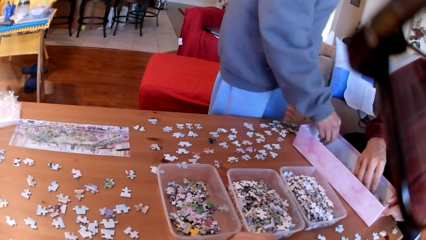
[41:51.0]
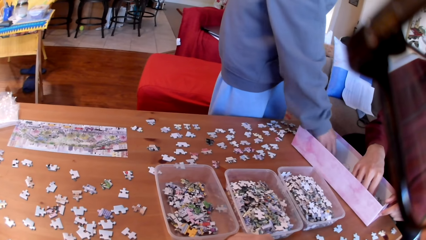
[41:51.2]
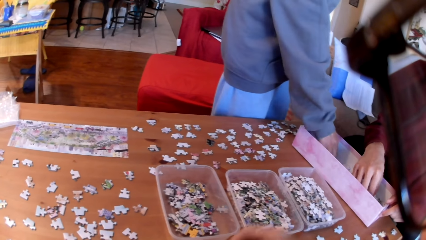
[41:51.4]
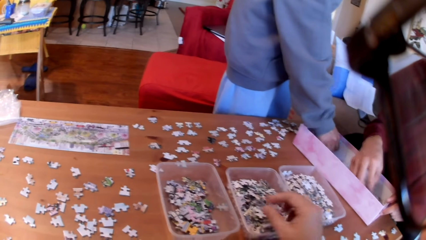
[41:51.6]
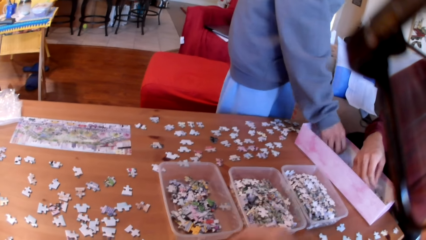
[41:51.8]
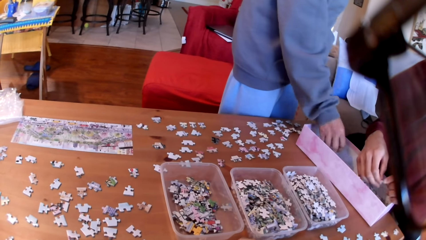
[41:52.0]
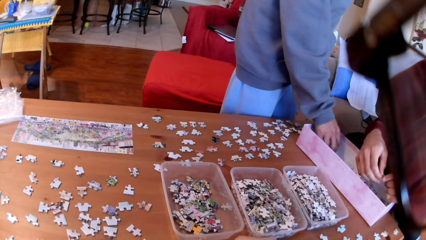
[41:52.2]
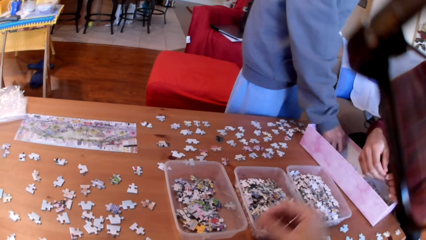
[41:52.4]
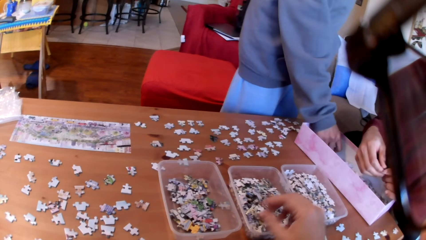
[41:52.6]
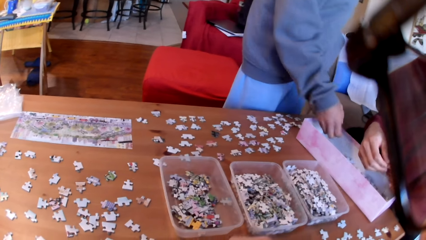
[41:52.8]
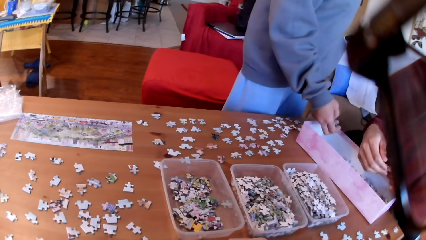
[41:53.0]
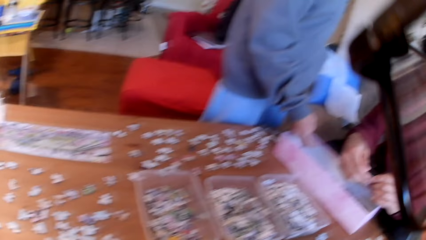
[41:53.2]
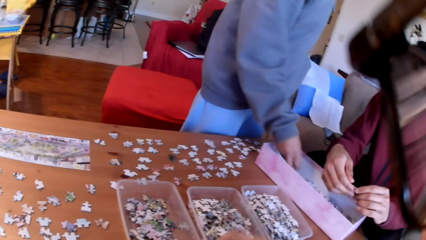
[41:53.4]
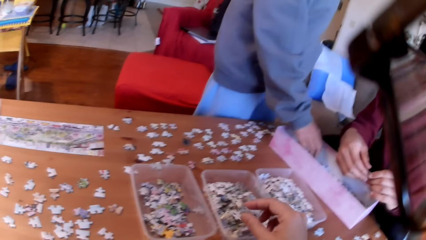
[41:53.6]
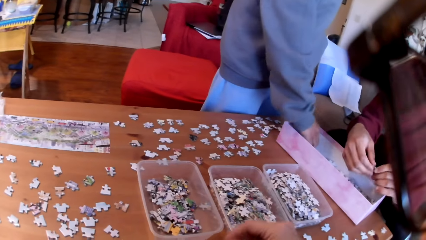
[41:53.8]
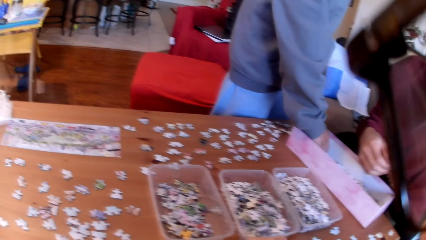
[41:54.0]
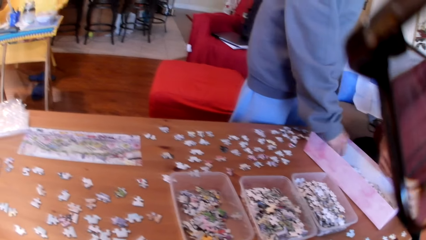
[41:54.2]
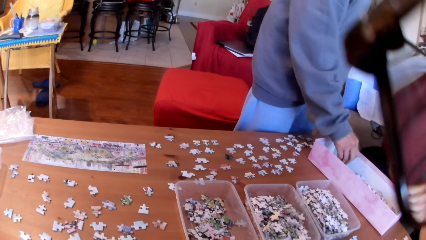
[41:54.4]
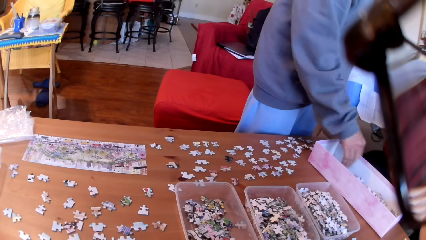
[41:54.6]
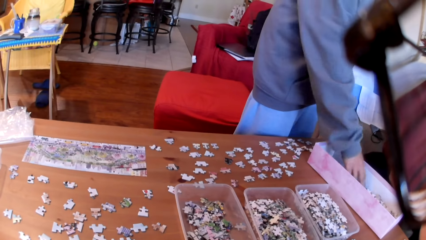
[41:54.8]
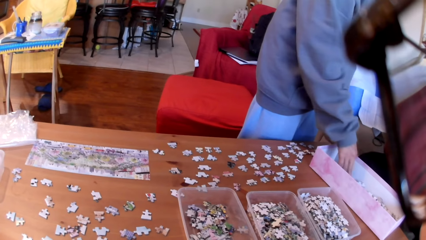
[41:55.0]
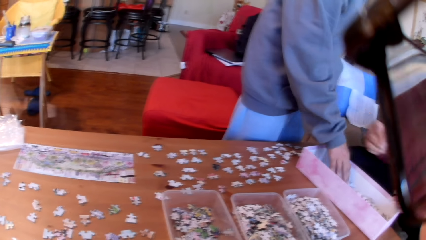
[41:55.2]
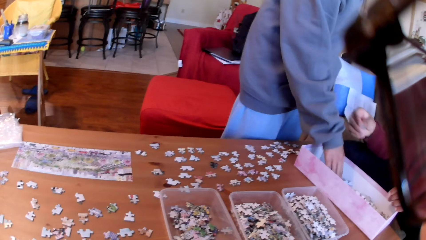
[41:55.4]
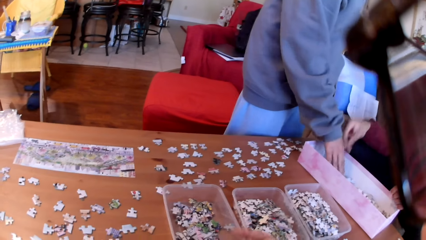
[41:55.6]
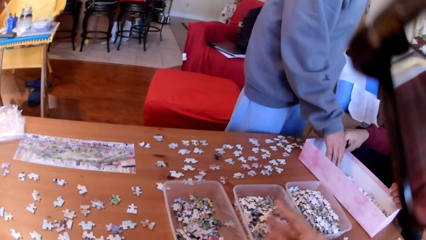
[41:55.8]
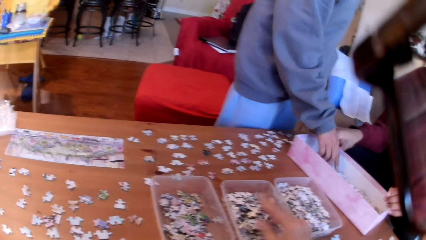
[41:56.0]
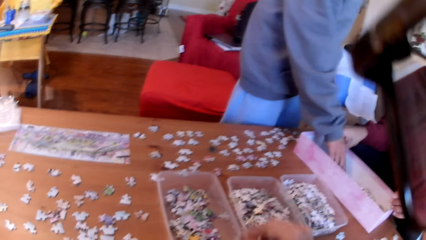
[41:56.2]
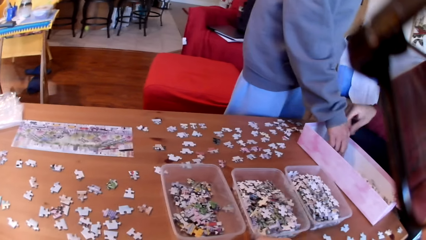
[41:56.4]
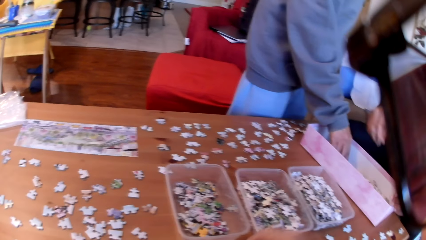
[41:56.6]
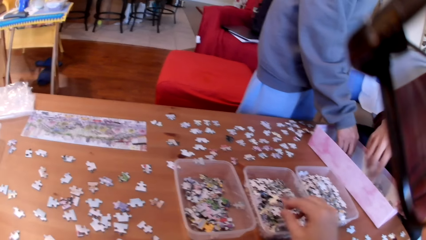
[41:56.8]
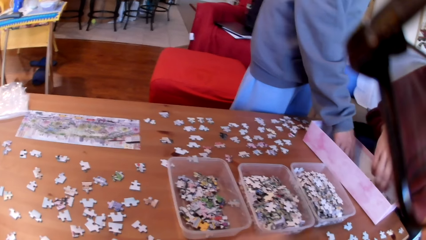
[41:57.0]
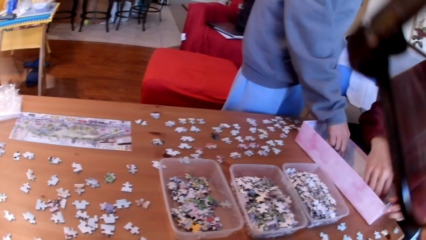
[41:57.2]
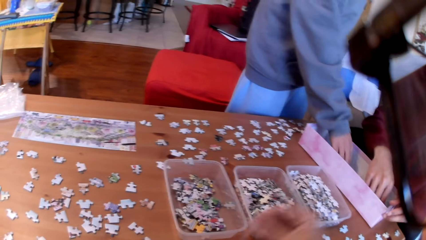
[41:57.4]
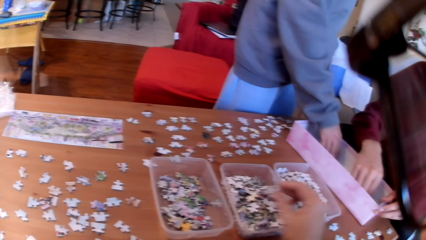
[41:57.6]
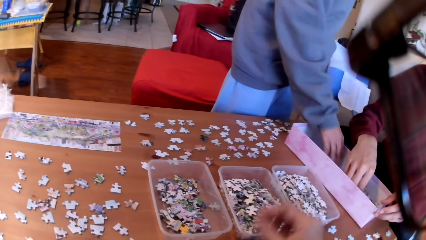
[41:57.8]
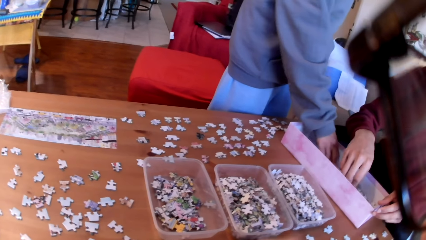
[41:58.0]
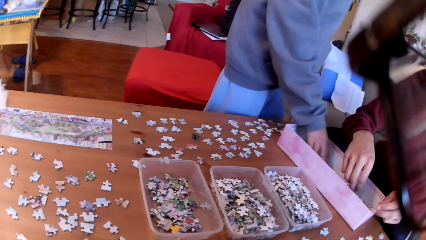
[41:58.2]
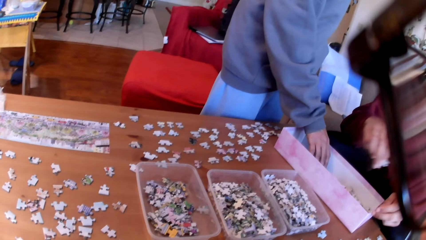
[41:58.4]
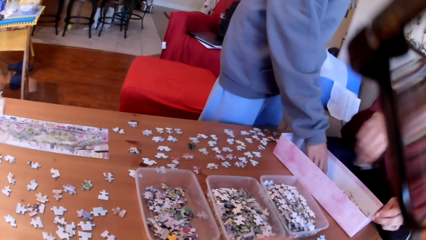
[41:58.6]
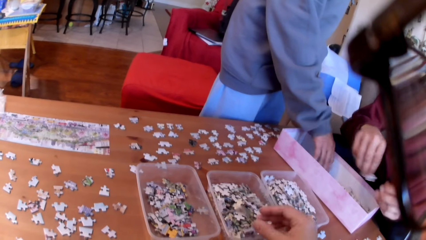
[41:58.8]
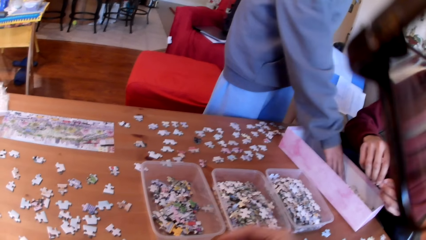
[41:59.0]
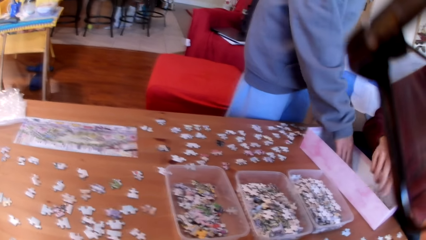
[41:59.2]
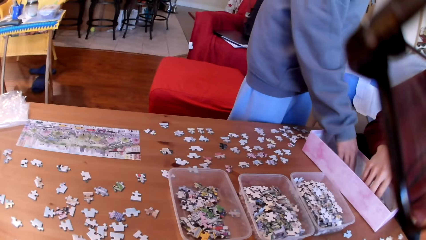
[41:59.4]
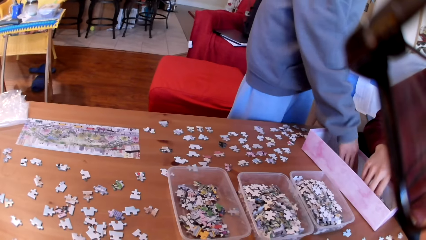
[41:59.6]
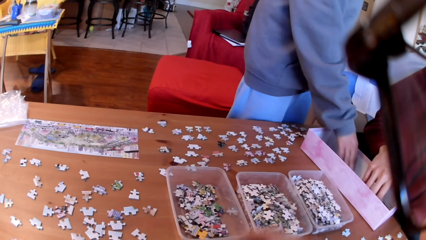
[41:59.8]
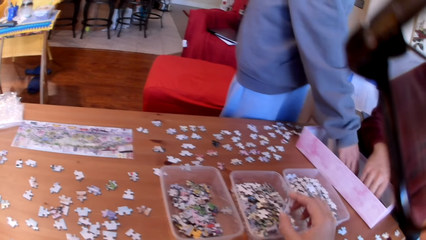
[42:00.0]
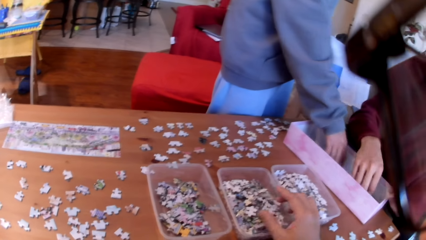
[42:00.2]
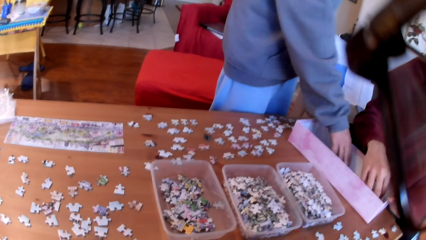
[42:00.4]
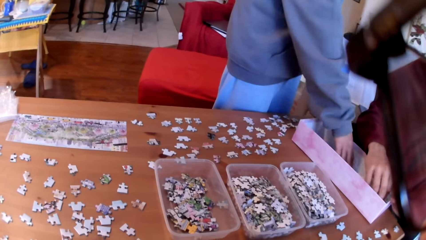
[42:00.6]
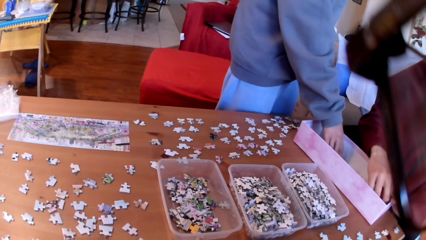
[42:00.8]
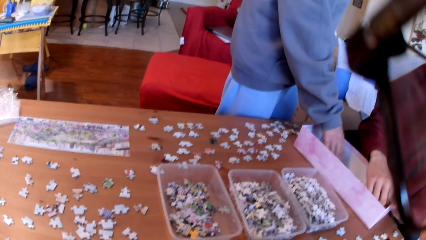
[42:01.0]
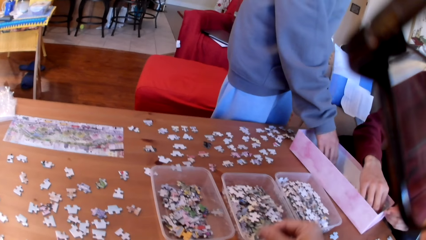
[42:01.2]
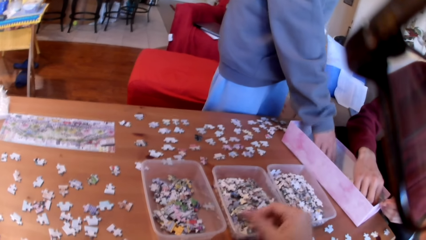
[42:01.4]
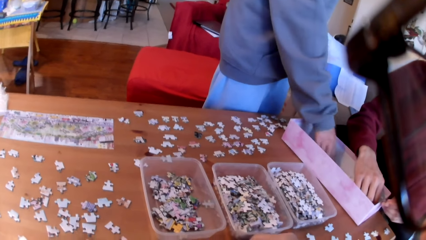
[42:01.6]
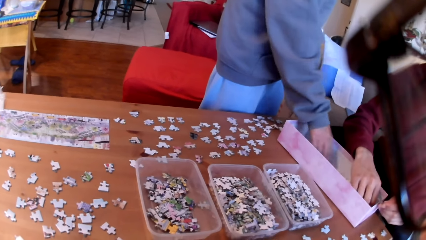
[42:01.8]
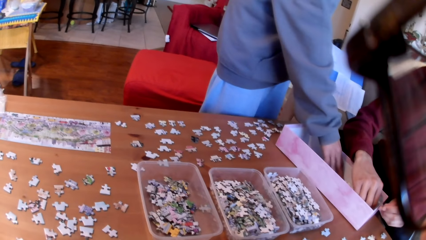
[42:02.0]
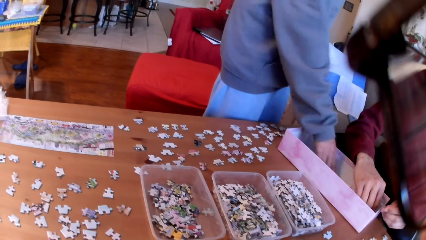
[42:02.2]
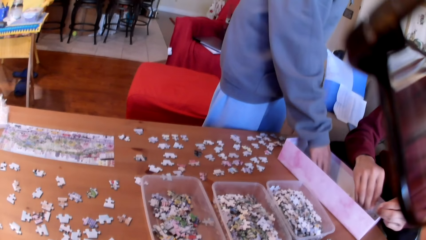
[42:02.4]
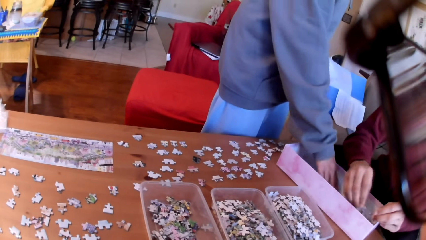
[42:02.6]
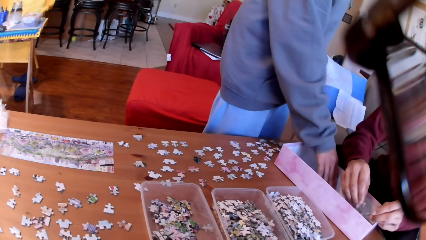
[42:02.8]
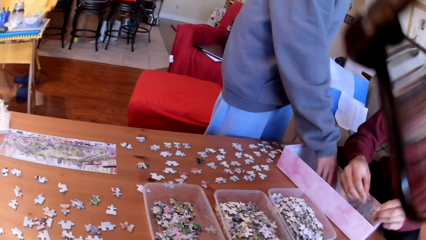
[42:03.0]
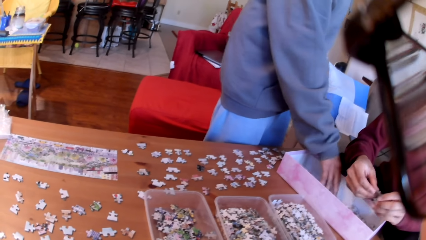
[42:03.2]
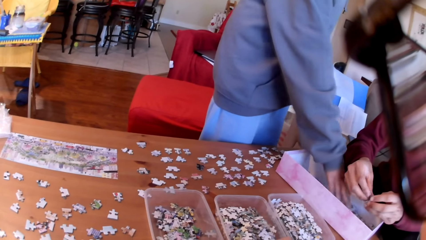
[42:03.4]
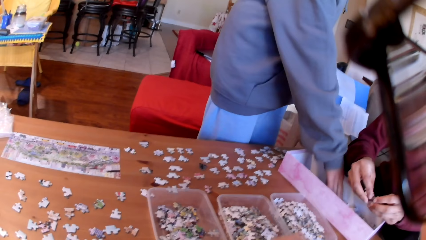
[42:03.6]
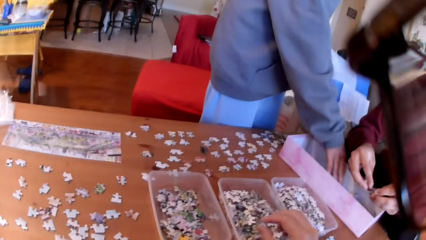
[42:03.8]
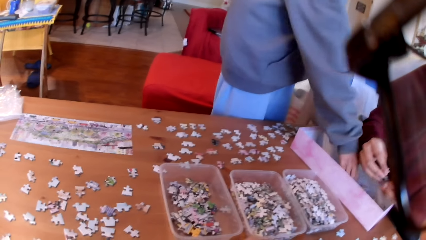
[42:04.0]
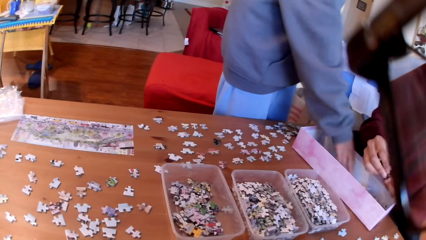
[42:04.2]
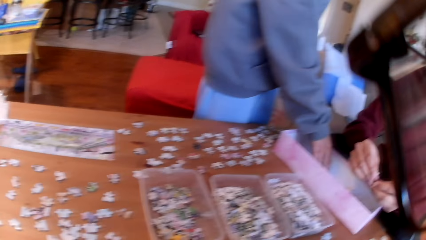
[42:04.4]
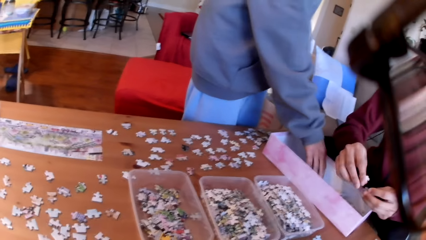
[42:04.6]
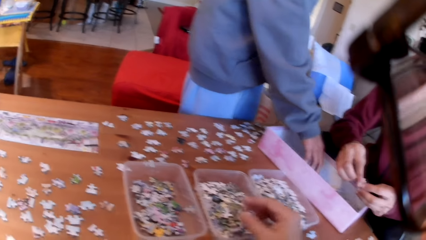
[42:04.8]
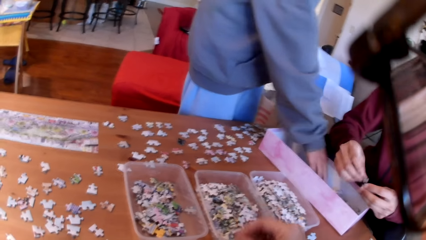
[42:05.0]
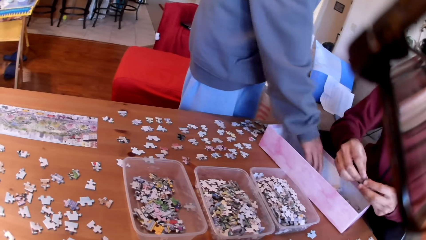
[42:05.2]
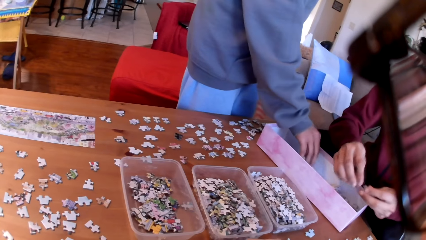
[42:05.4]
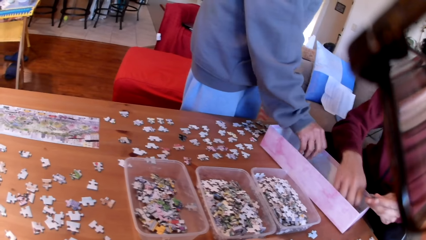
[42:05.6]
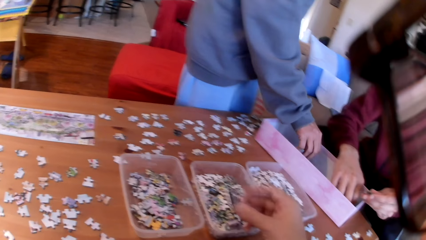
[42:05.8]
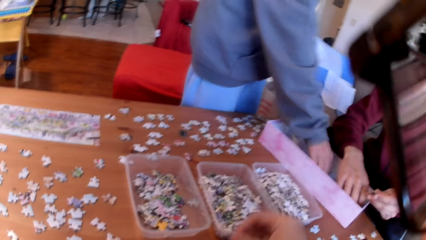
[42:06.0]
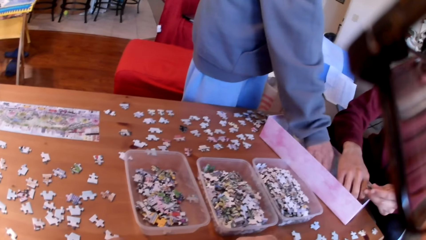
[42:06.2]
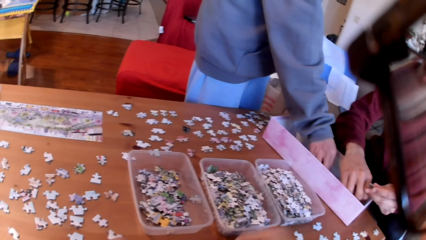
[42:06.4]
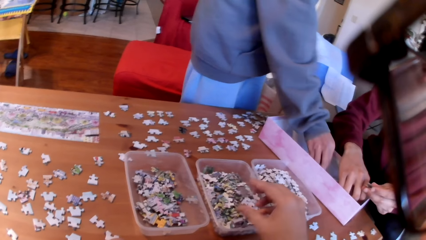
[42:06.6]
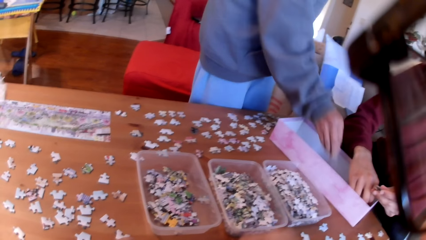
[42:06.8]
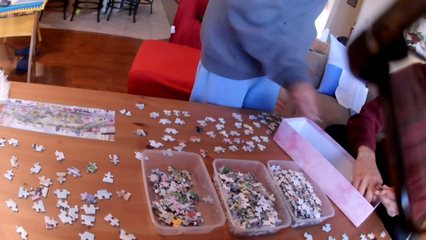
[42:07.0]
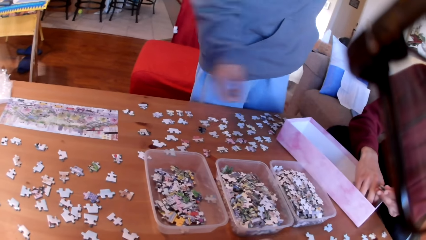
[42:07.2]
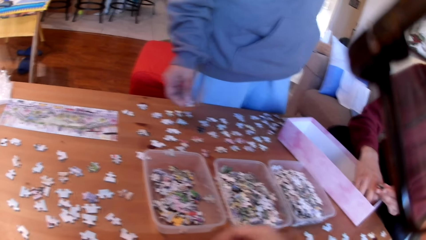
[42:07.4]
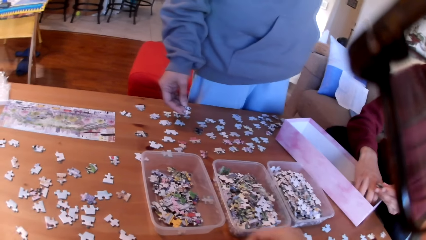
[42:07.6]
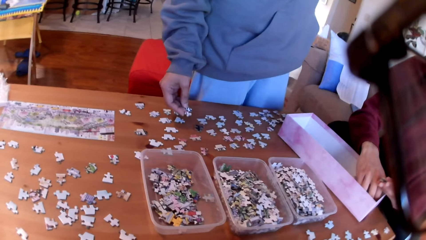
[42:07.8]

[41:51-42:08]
A woman picks a puzzle. The camera wearer puts a puzzle in the tin. A man separates the puzzles. The camera wearer puts a puzzle in the tin. The woman takes puzzles. The camera wearer puts a puzzle in the tin and looks at the table. They put a puzzle in the tin. The man takes a puzzle. The camera wearer puts a puzzle in the tin. The man converses with the colleagues. The camera wearer puts a puzzle in the tin. The woman moves the puzzles in the box. The camera wearer puts a puzzle in the tin. The man takes puzzles. The camera wearer puts a puzzle in the tin. The woman converses with the man. The camera wearer puts a puzzle in the tin. The woman shuffles puzzles.
